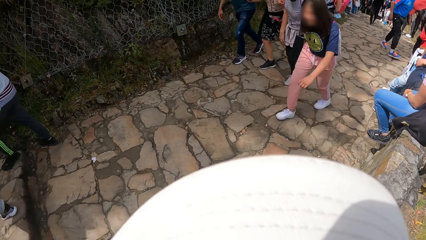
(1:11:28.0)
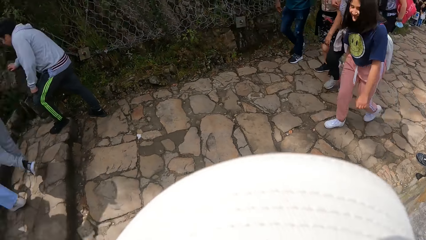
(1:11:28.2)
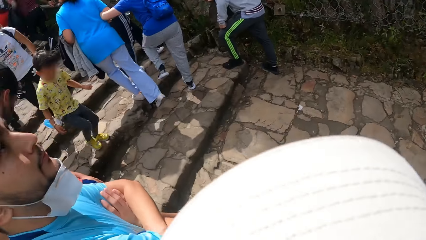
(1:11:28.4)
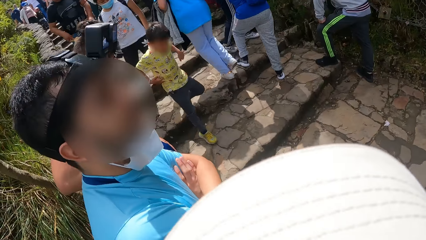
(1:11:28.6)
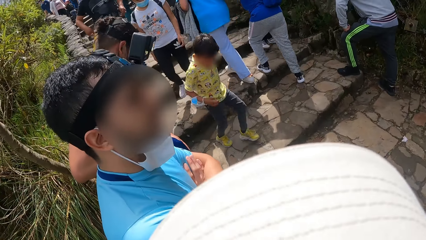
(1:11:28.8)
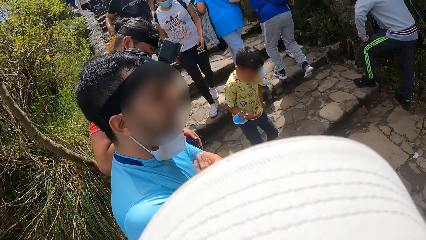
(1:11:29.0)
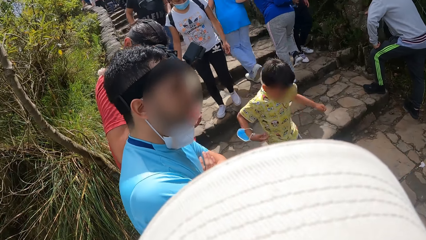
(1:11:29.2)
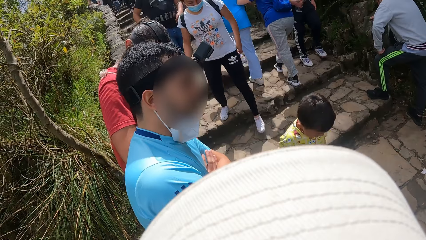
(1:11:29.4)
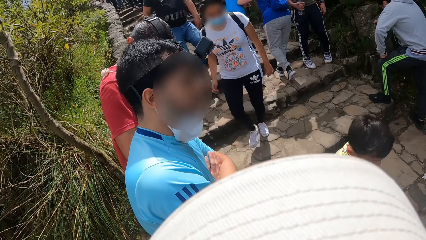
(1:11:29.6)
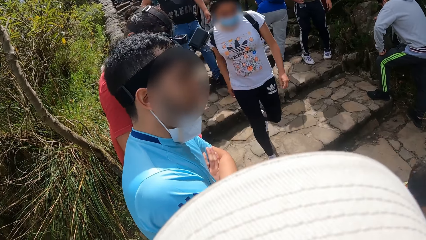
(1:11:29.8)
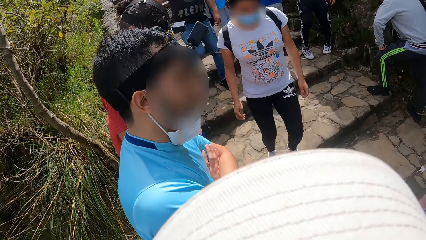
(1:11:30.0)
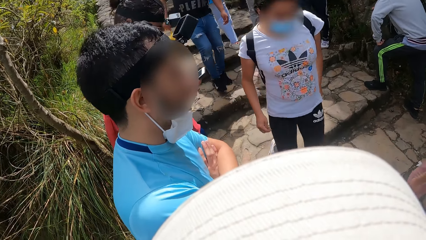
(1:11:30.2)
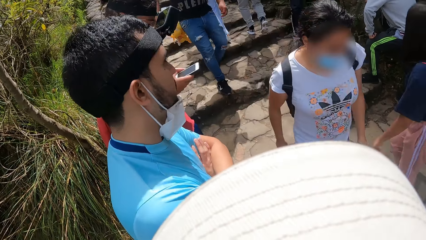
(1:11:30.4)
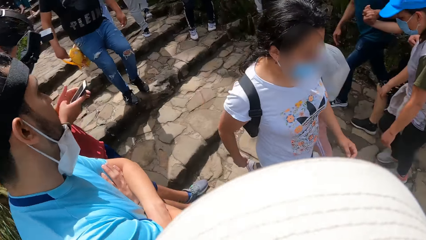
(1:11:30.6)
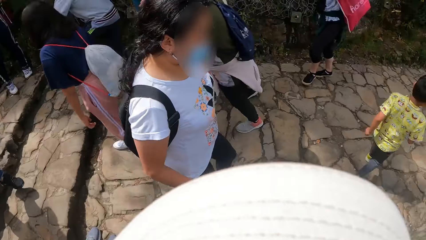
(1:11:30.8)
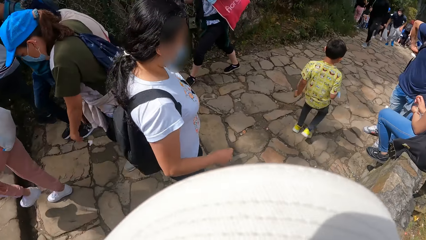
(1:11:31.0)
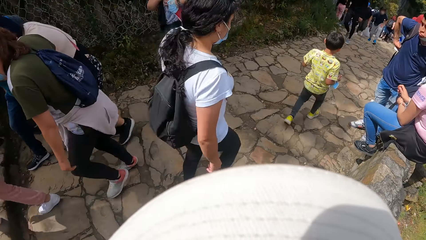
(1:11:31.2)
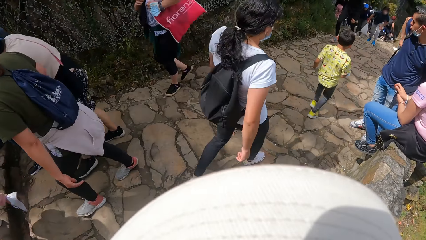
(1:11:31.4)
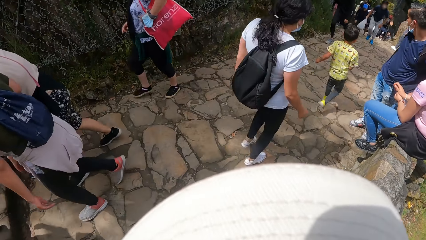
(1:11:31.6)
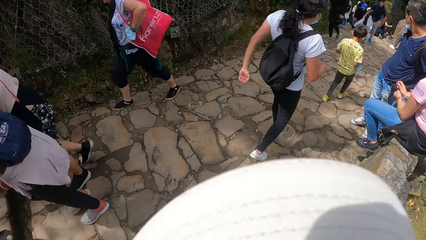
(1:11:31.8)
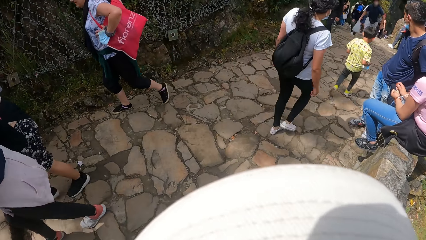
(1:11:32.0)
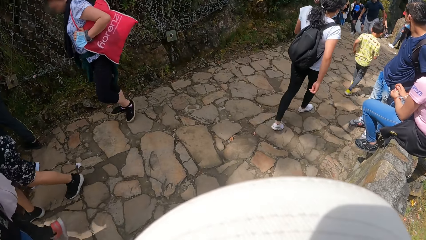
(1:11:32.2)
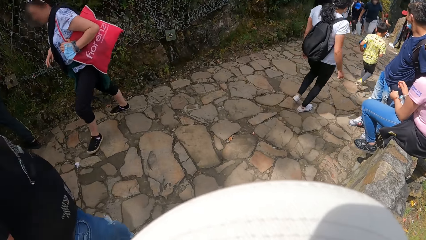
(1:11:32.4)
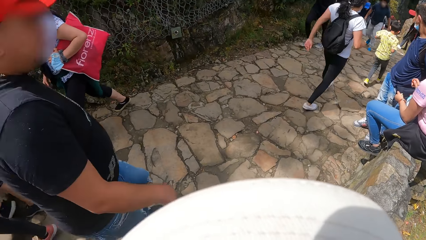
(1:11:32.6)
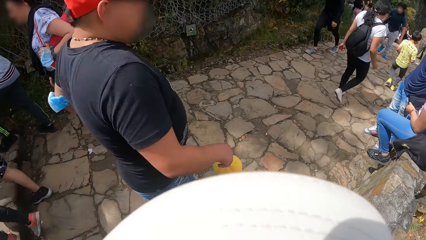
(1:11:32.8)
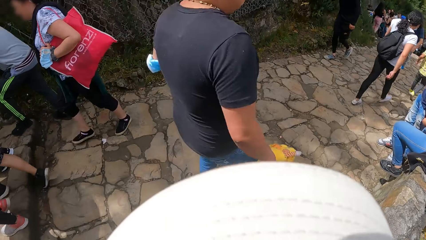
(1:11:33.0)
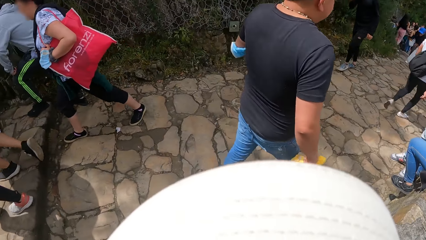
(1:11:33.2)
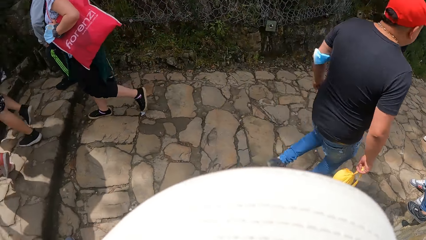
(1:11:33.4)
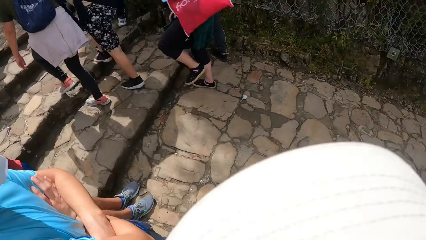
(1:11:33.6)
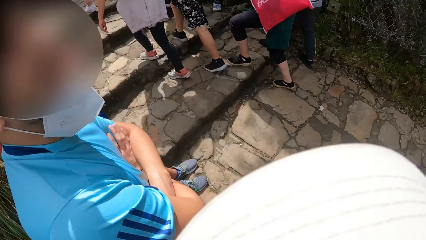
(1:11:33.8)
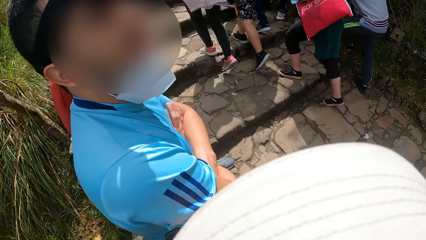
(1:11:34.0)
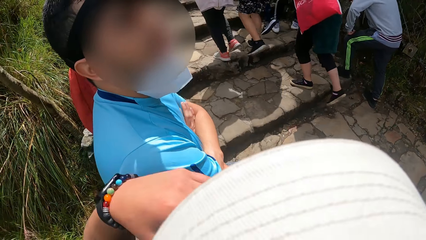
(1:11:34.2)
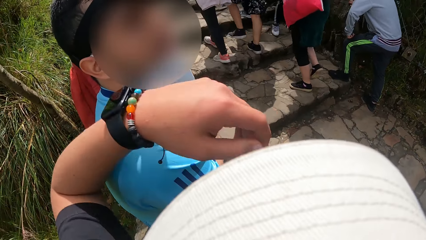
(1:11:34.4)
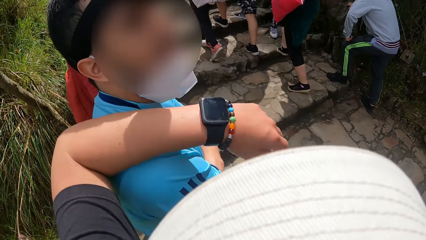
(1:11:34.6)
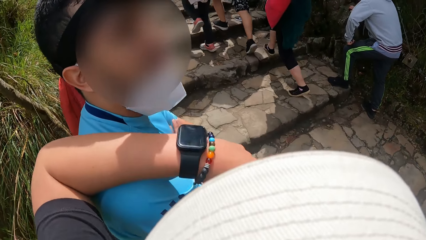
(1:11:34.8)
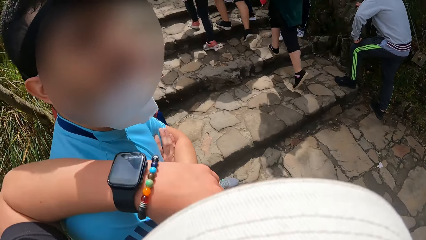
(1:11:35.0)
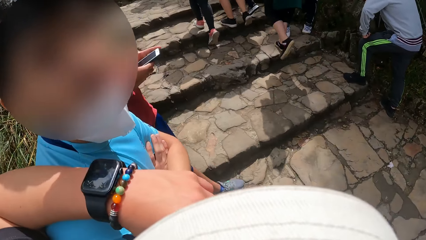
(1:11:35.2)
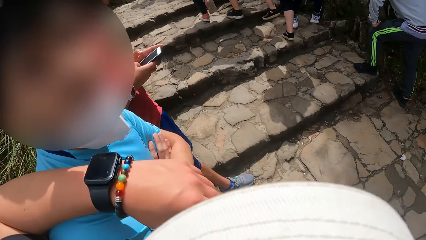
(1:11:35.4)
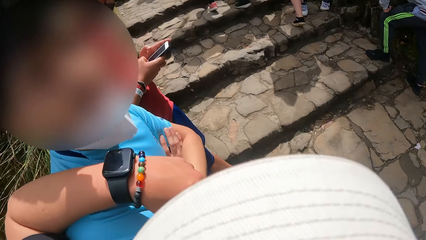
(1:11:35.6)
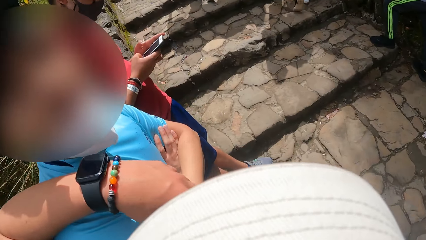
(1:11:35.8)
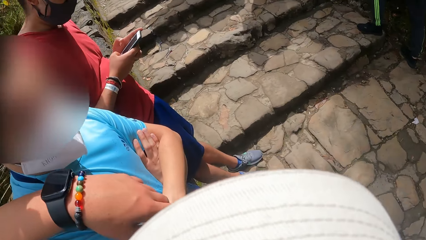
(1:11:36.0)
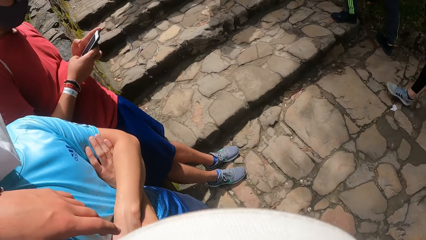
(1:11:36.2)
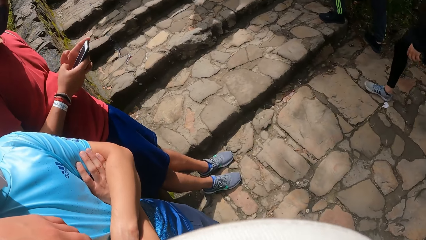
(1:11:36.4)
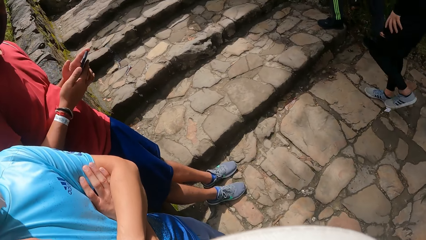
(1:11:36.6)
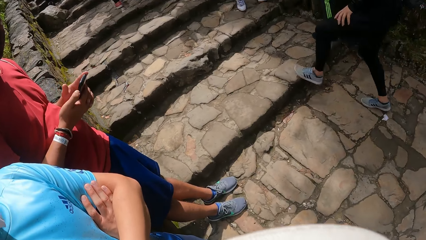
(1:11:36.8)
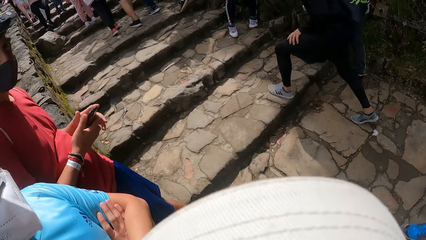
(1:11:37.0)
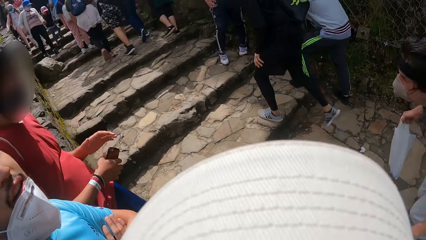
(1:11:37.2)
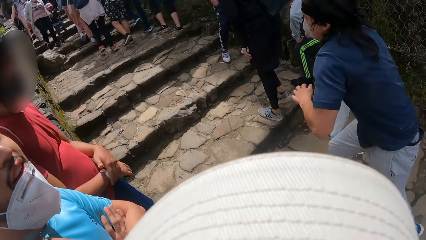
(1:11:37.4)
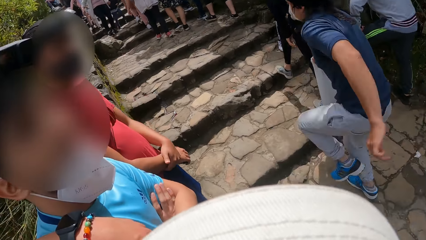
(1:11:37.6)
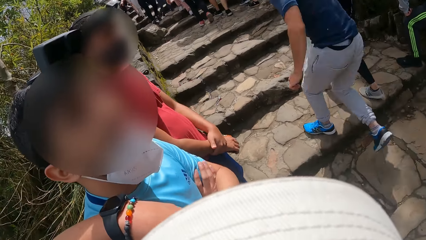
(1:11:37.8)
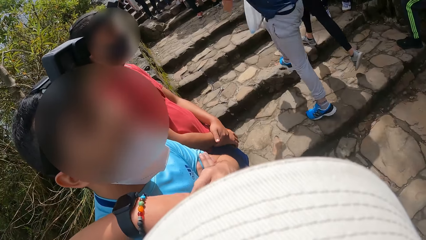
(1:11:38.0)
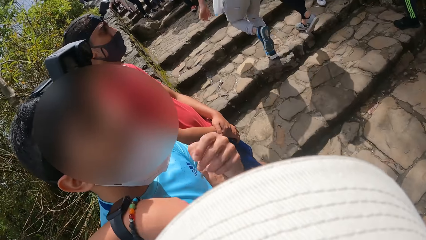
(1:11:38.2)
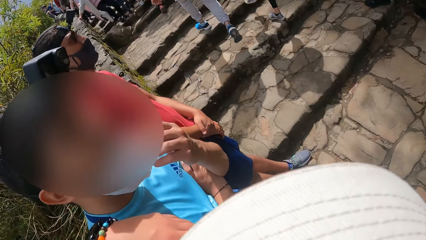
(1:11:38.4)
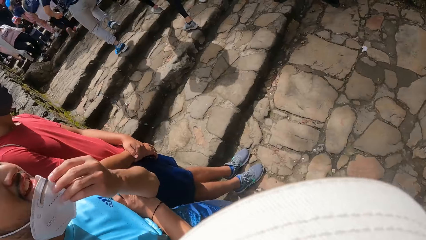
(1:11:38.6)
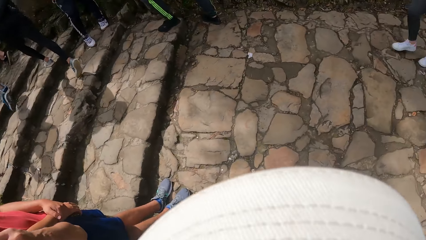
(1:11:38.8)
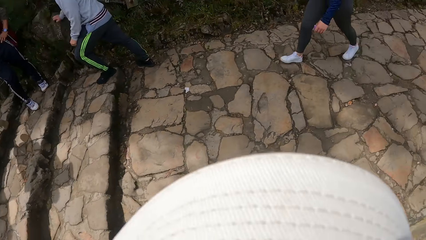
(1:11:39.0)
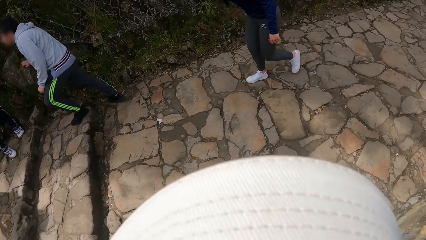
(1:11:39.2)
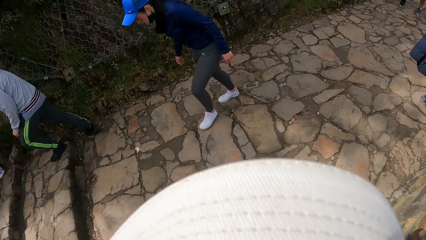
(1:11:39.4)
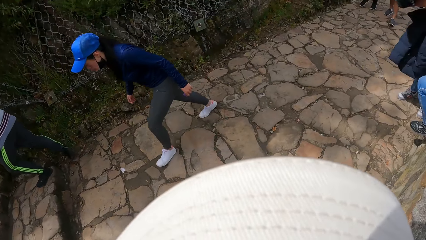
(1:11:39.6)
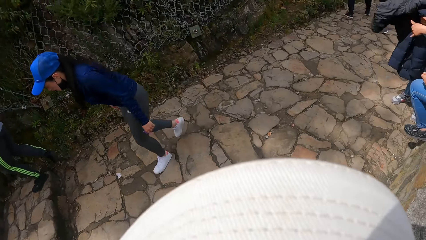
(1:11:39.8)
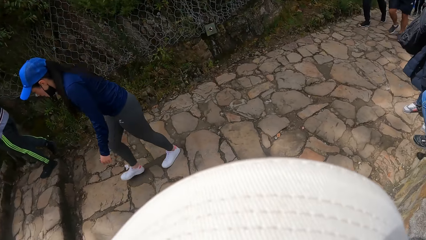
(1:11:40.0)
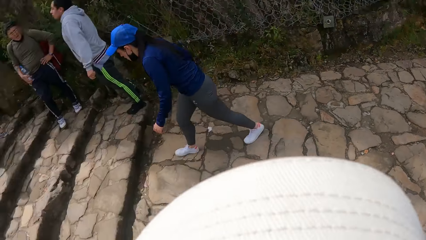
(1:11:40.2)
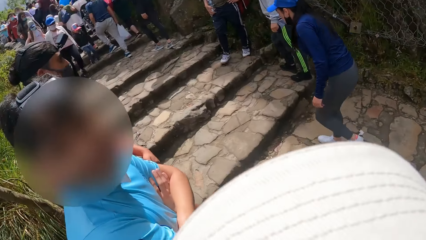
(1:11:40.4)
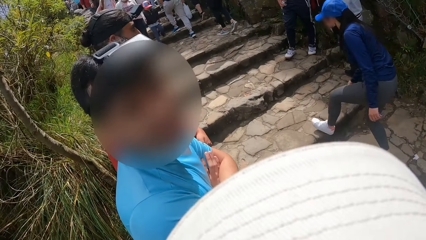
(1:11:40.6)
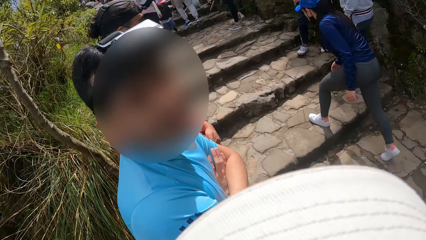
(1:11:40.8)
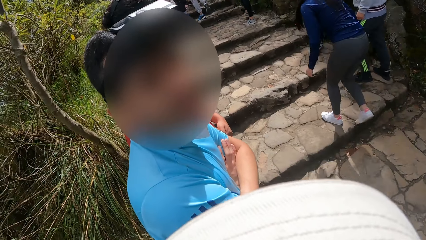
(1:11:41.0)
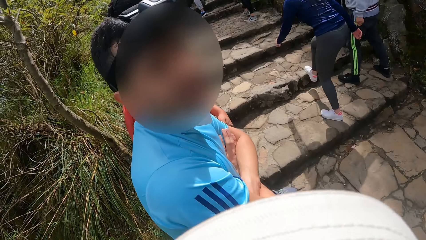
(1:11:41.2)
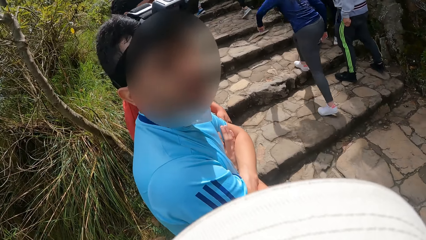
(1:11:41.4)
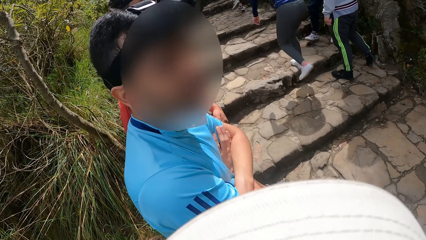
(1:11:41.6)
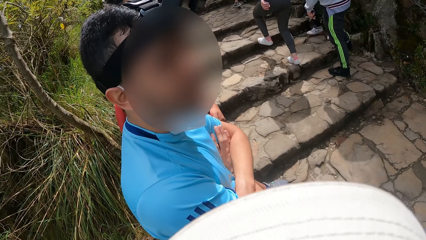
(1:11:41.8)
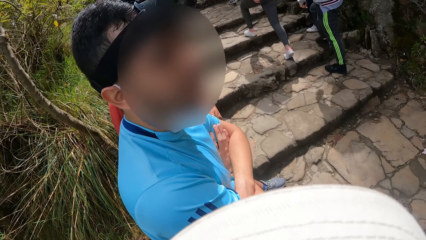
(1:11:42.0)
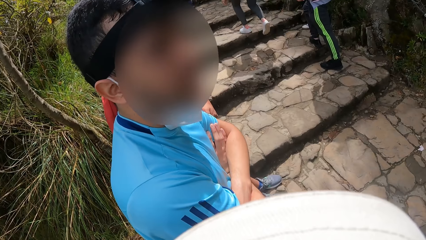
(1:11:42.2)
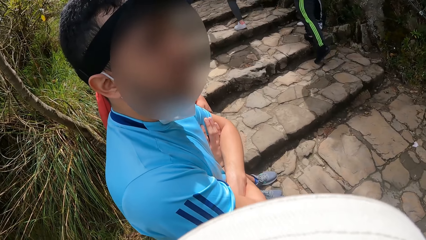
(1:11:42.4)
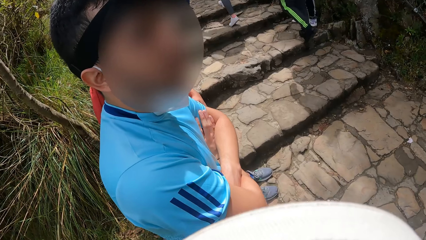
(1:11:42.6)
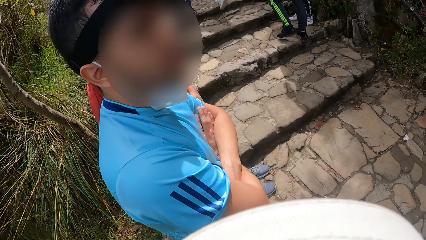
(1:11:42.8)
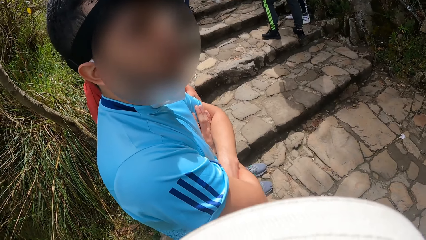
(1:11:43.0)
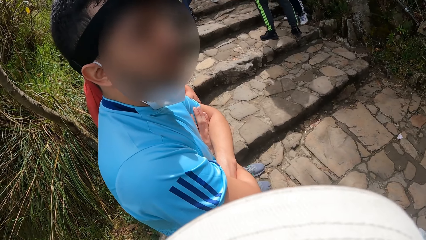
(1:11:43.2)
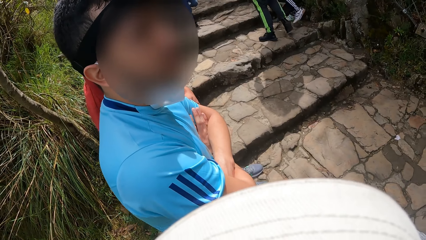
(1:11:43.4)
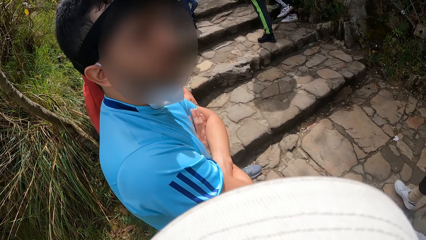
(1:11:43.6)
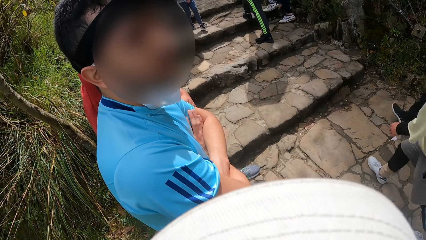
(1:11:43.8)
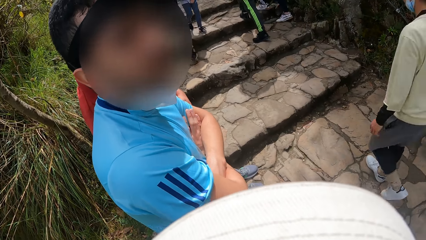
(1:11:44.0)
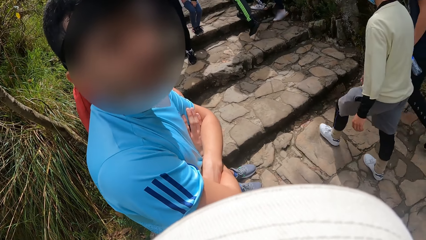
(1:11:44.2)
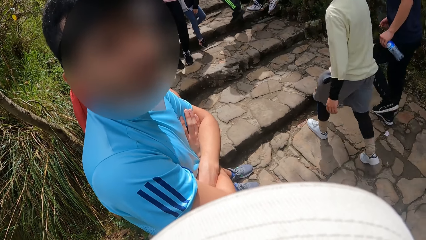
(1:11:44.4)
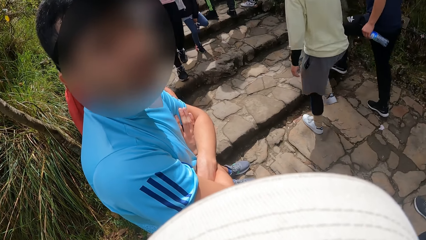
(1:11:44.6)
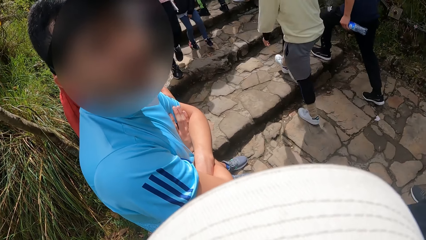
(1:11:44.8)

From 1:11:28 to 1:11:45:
The camera wearer converses with a man. Another man operates a phone in his hands with both hands. The camera wearer looks around the place. He places his left hand on the first man's right shoulder. He converses with the first man. He looks around the place. He converses with the first man.
